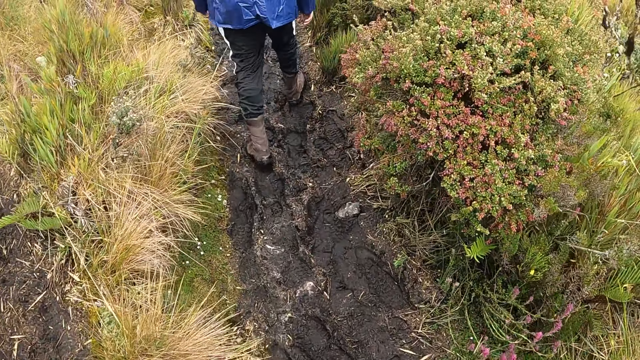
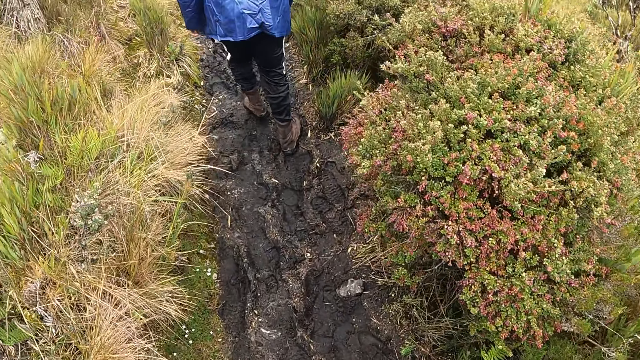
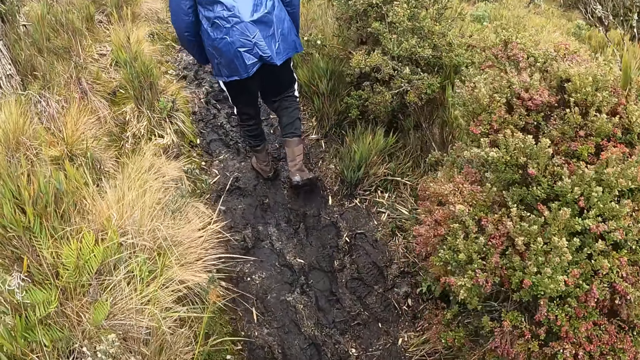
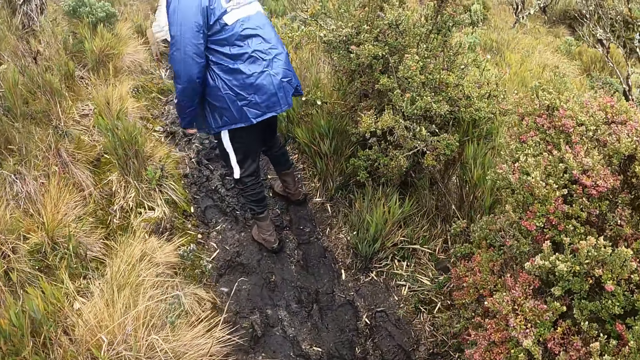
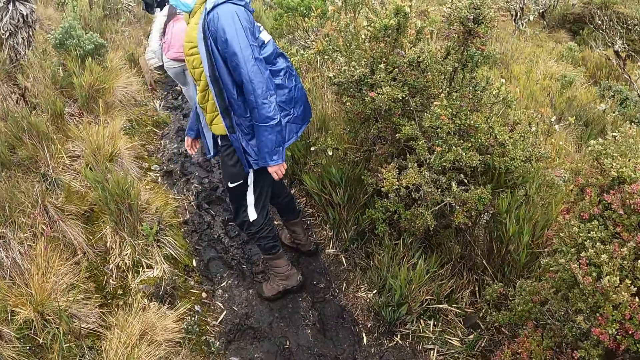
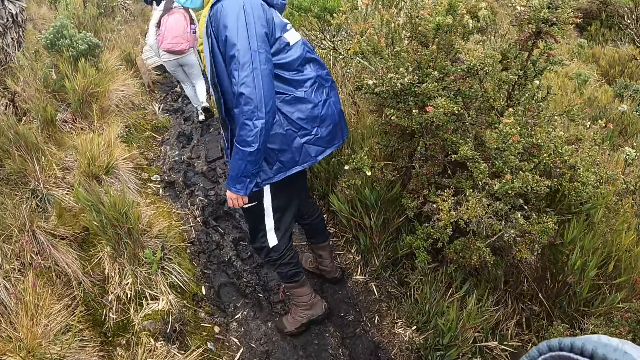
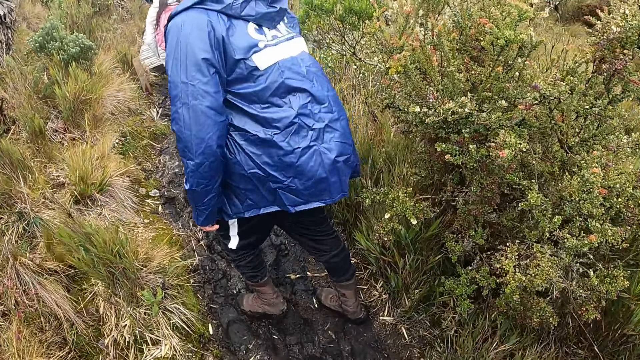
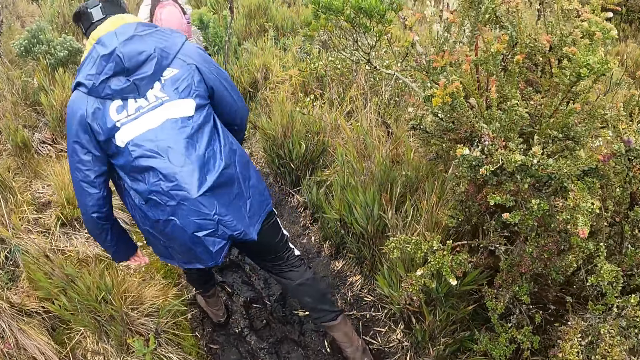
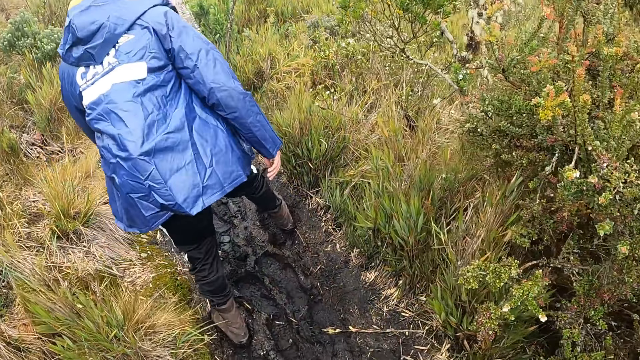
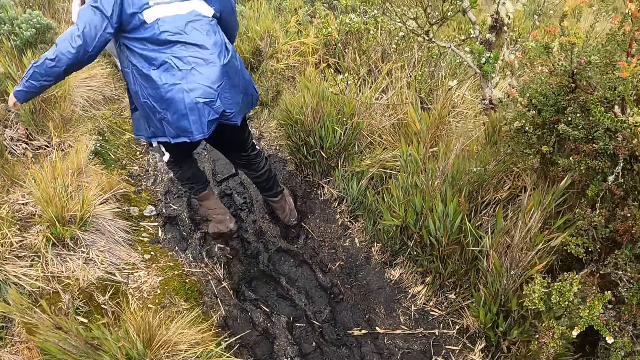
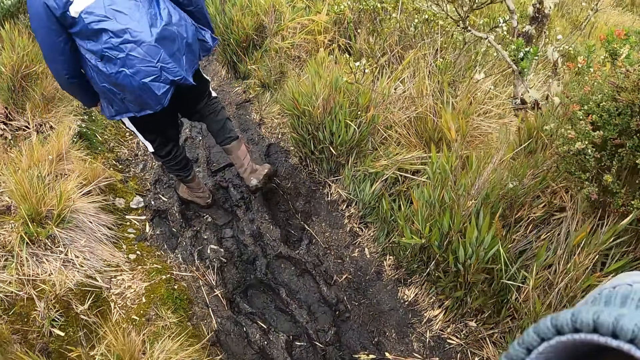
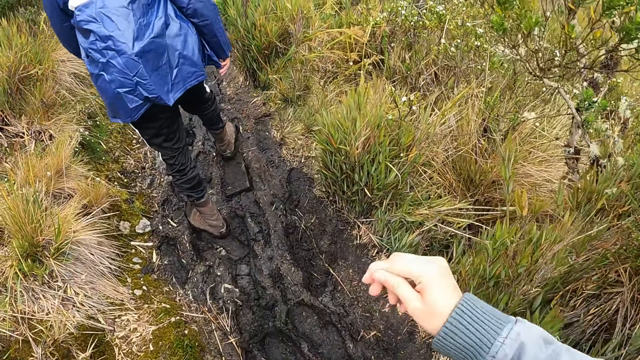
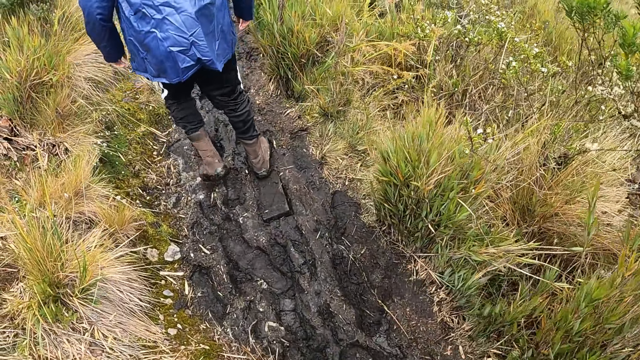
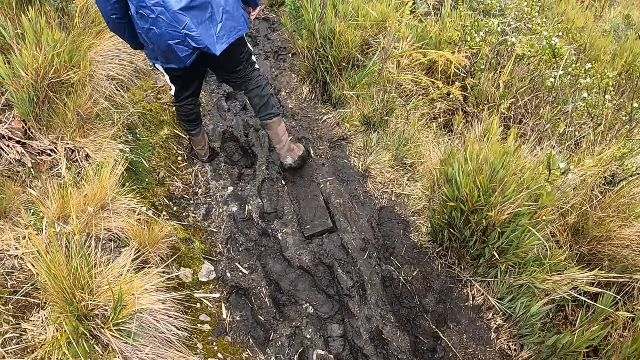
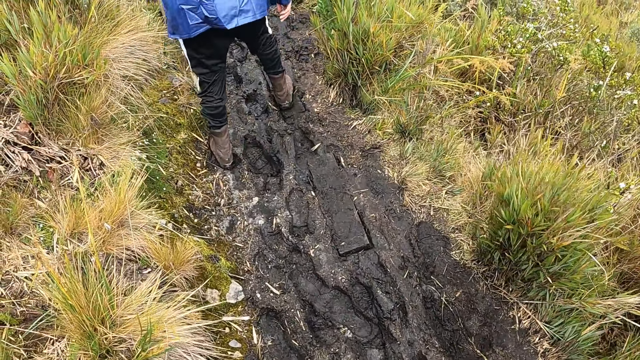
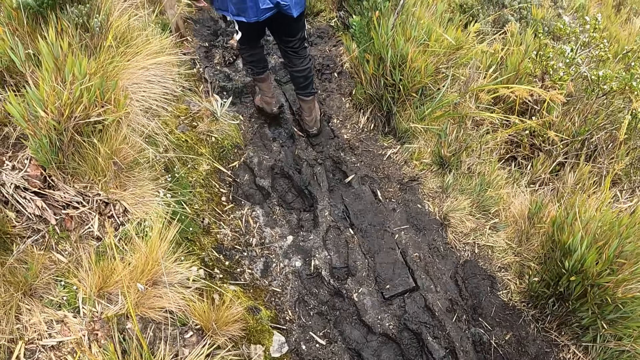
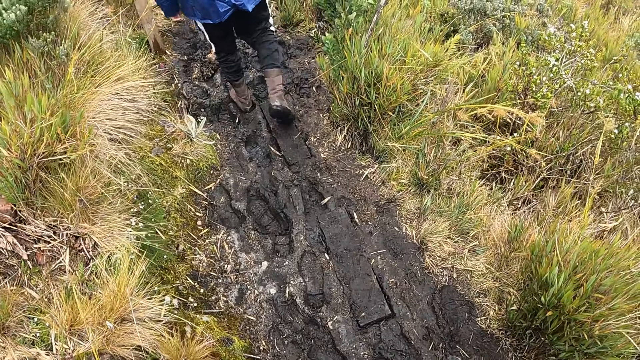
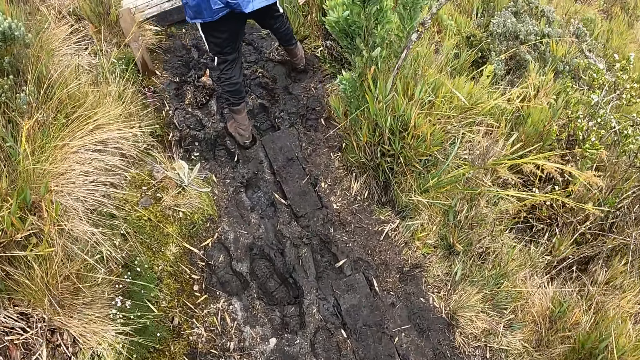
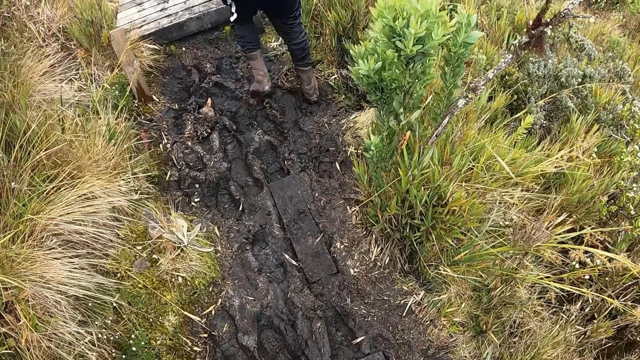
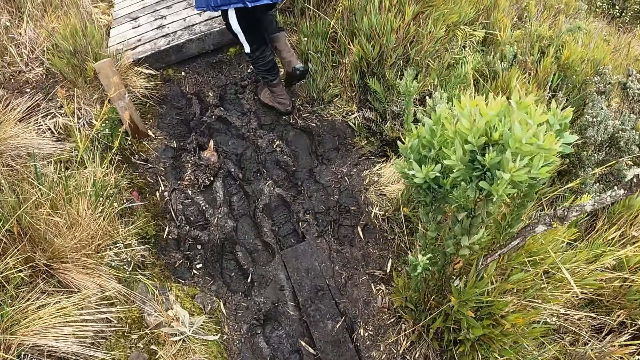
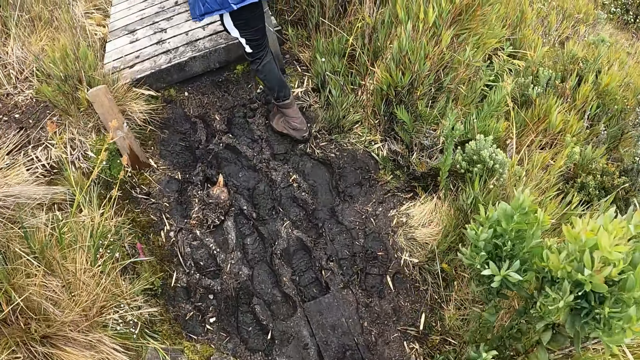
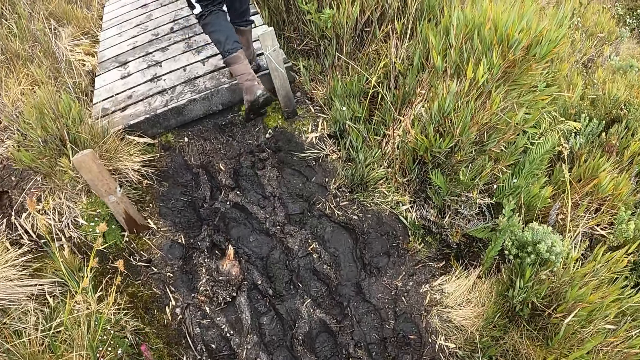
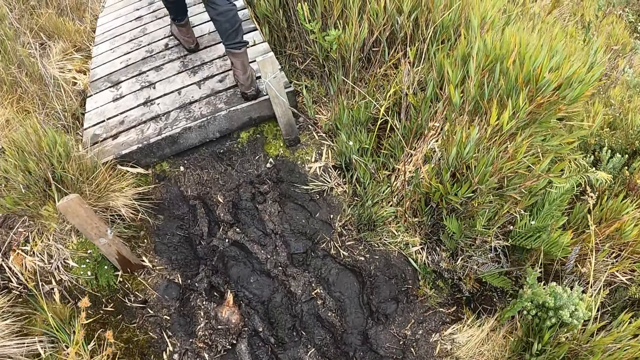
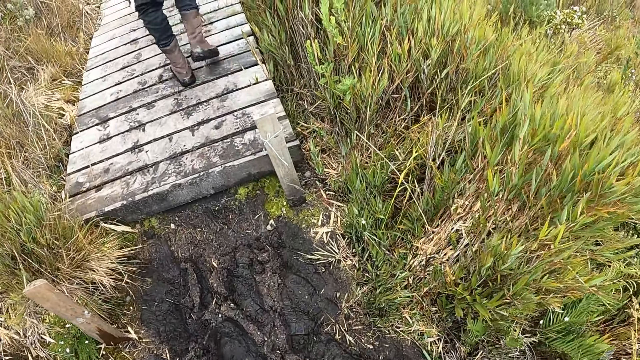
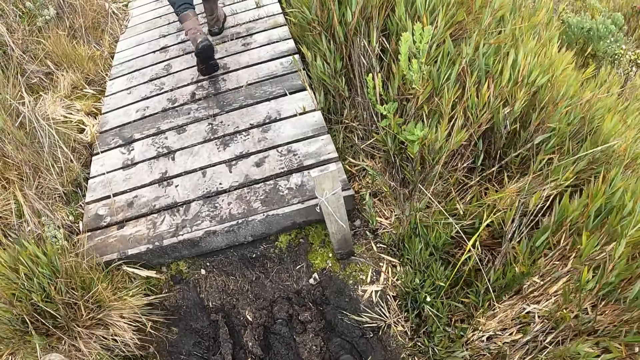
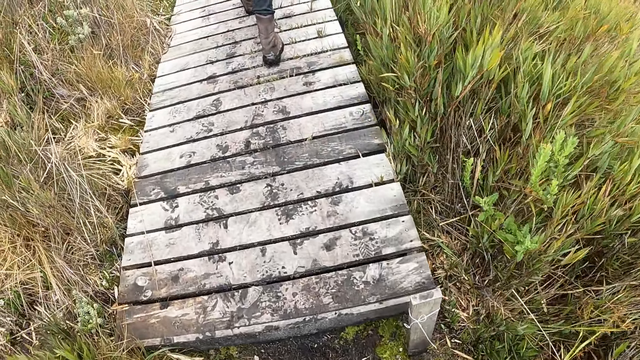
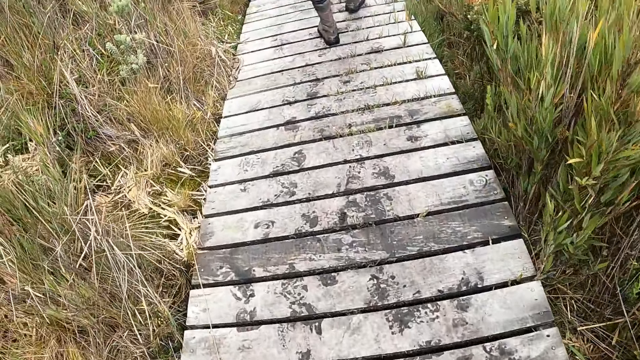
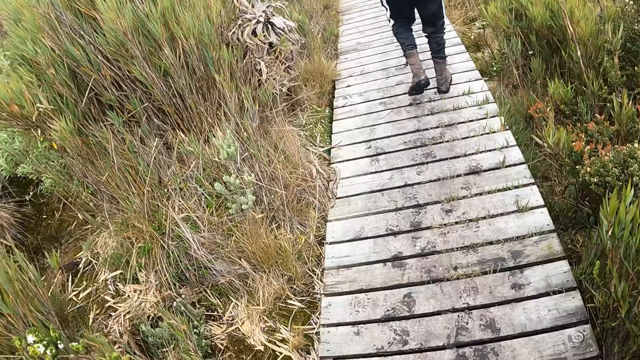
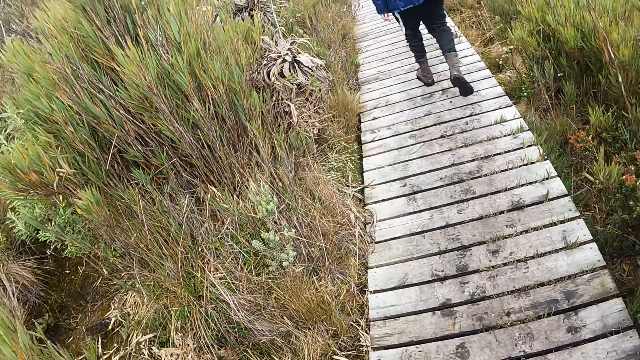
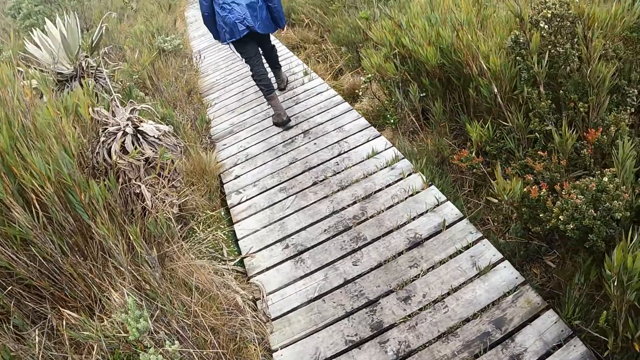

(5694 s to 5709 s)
A person looks at the camera wearer. The camera wearer interacts with the person. The person walks through vegetation. The camera wearer lifts the right hand. They walk through vegetation. The person steps on the bridge and walks on the bridge.

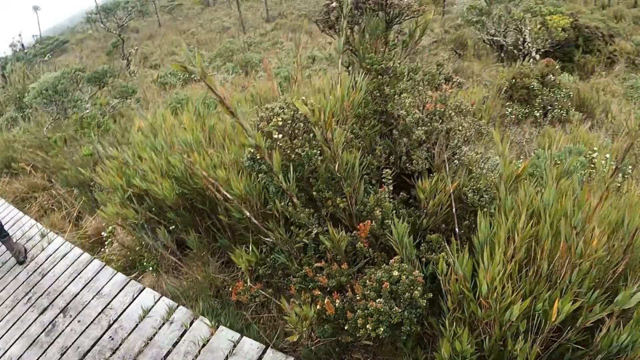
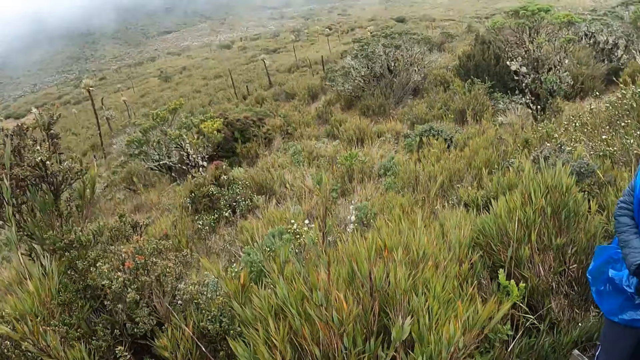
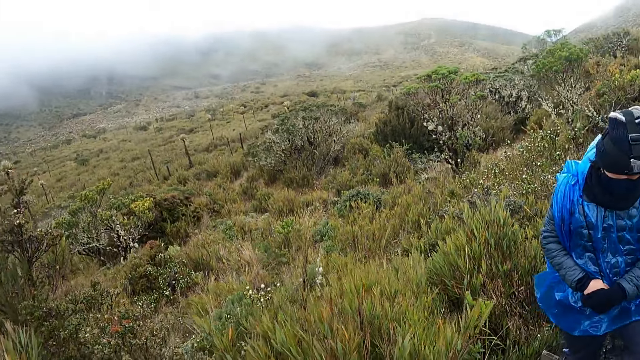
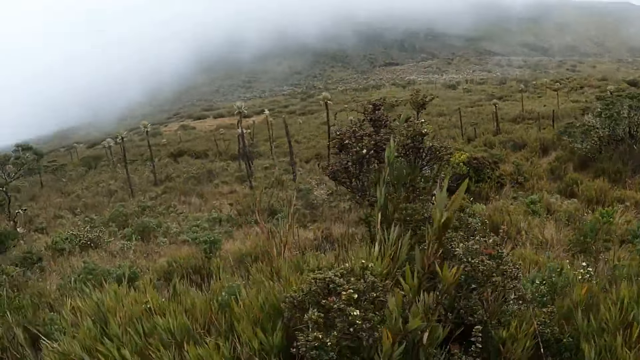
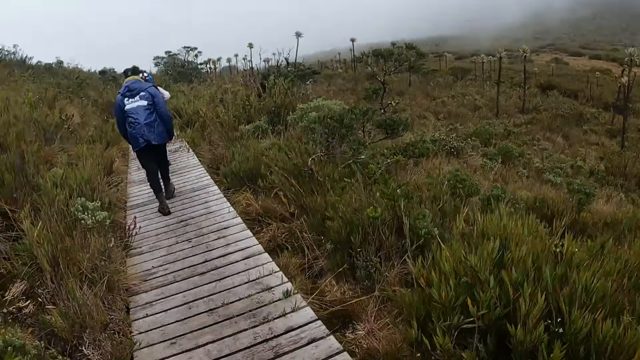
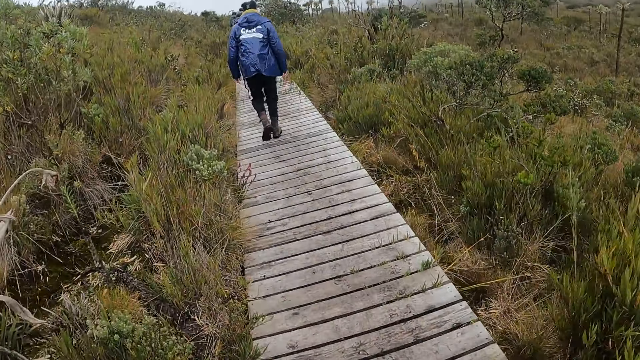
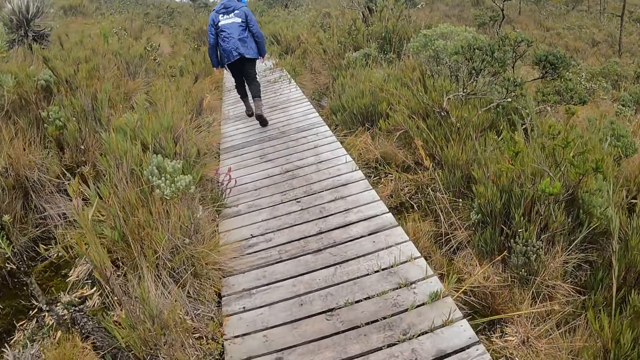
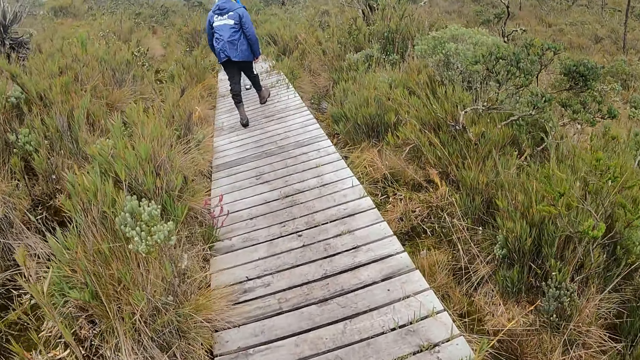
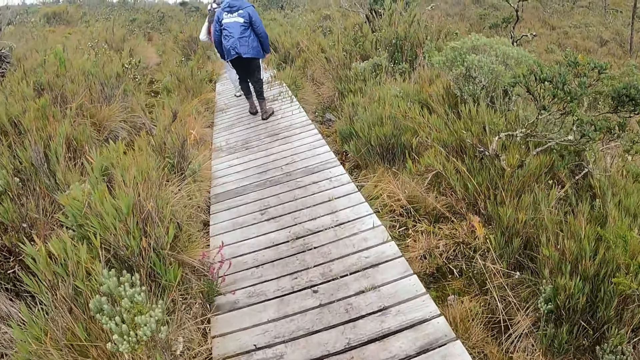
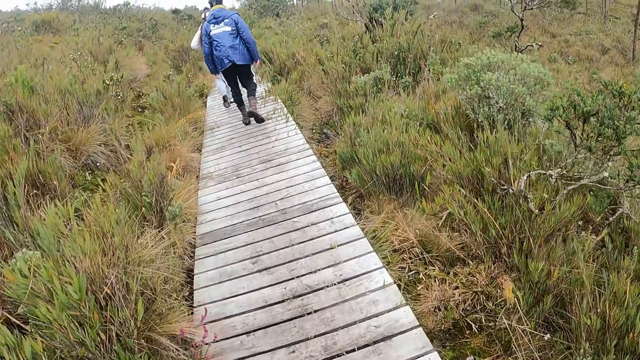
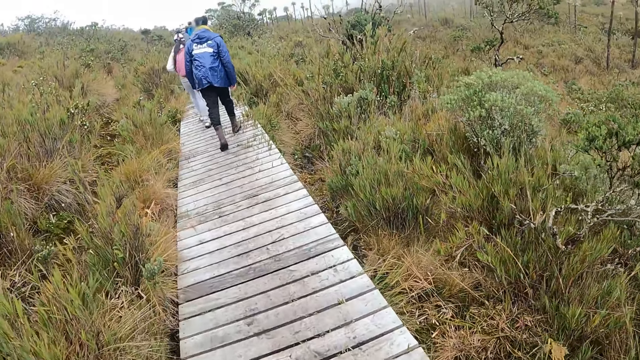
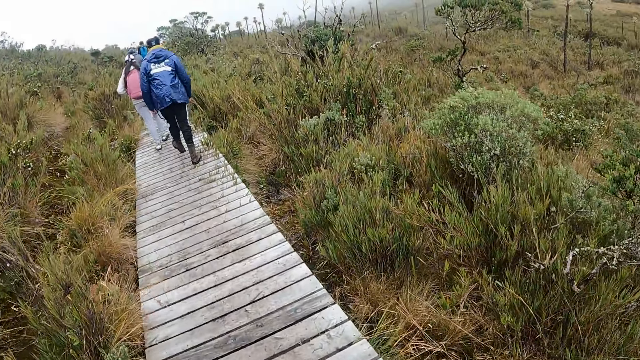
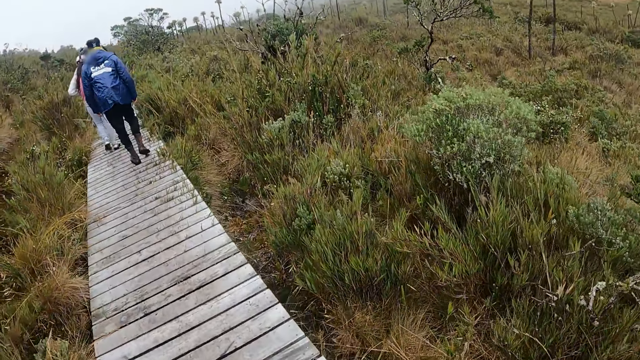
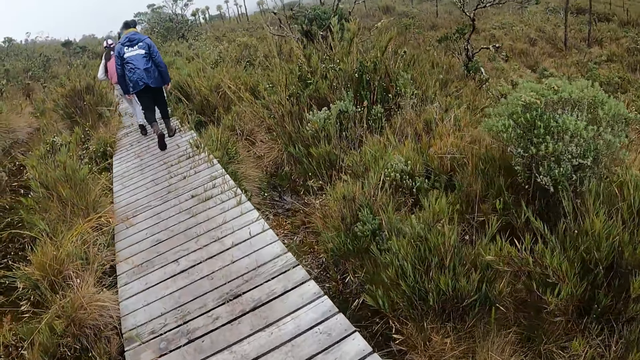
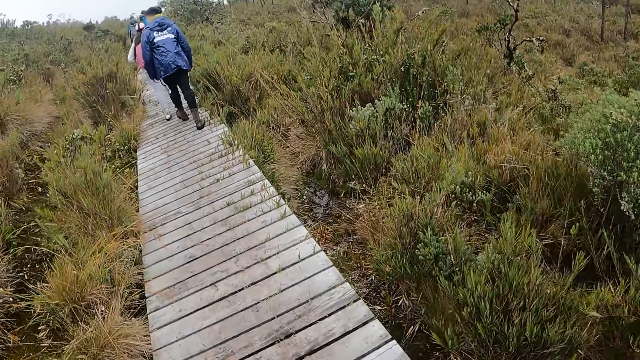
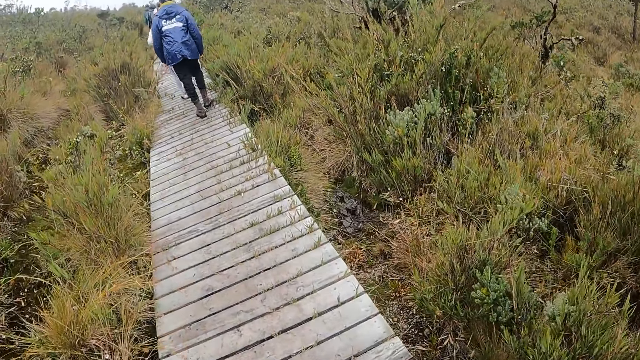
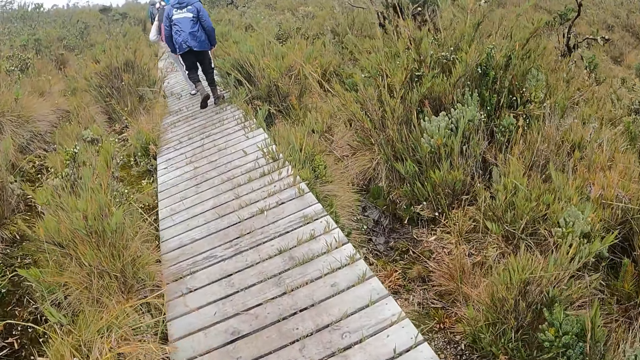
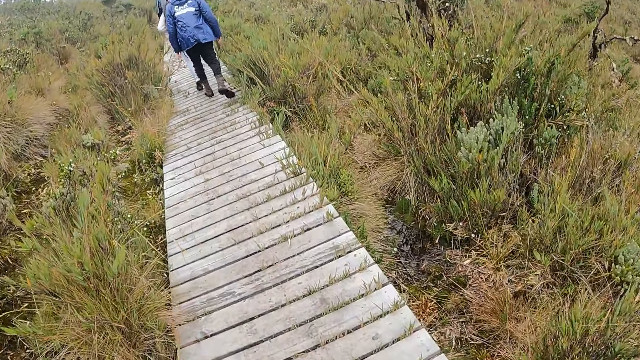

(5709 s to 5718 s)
The camera wearer looks at a person. They turn around and walk on the bridge.
